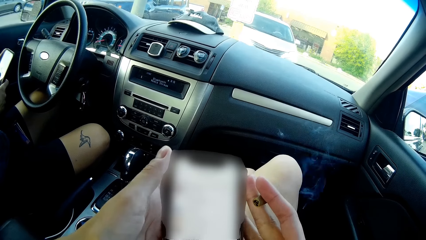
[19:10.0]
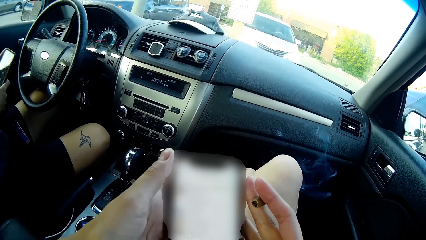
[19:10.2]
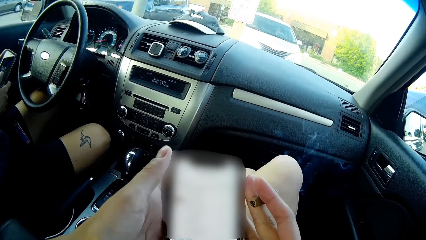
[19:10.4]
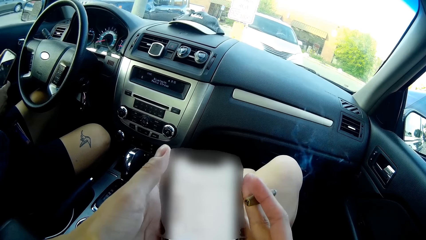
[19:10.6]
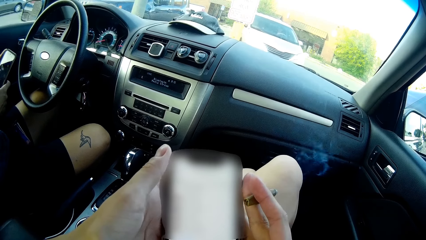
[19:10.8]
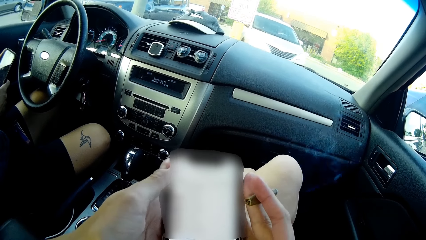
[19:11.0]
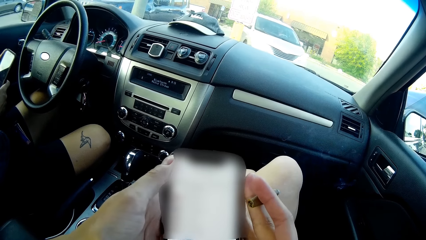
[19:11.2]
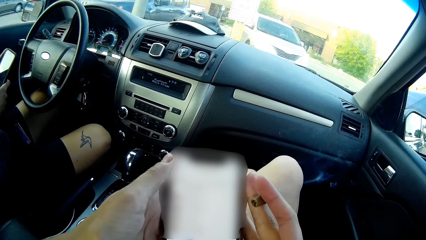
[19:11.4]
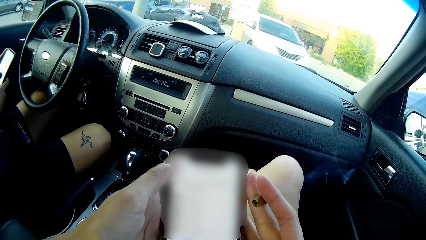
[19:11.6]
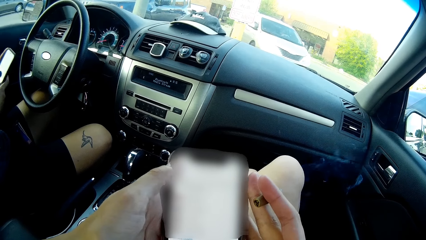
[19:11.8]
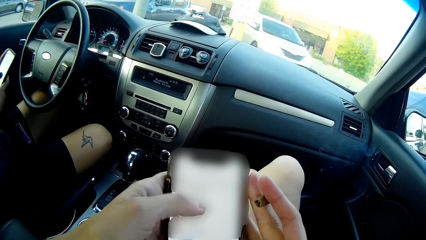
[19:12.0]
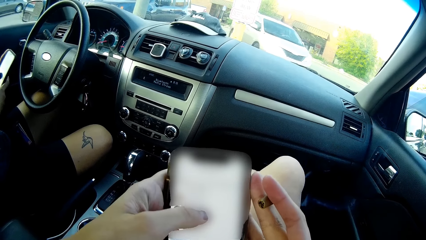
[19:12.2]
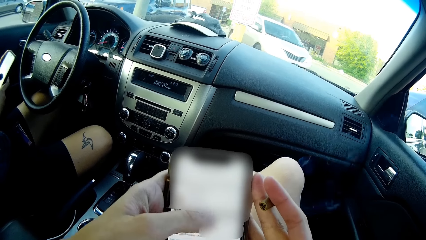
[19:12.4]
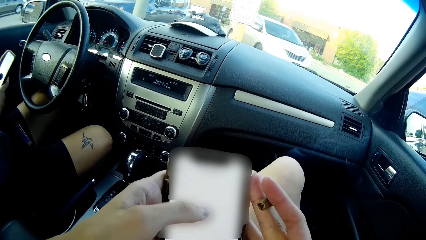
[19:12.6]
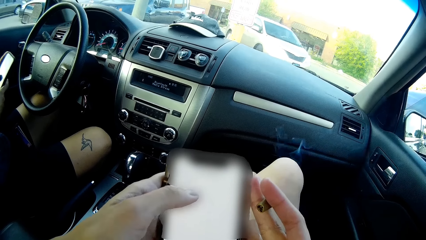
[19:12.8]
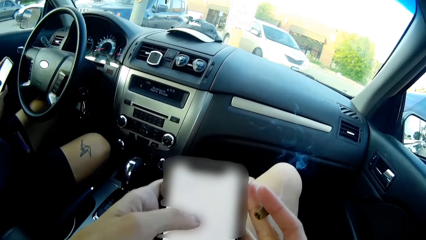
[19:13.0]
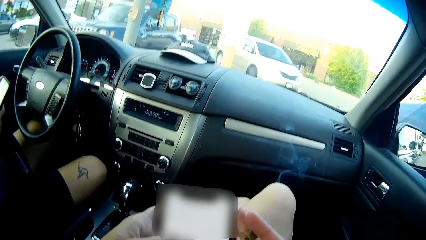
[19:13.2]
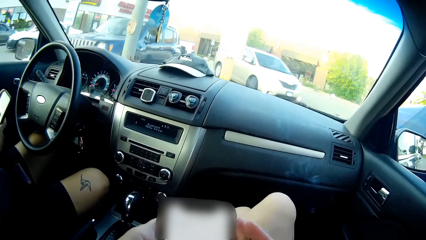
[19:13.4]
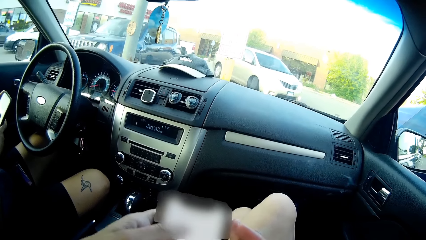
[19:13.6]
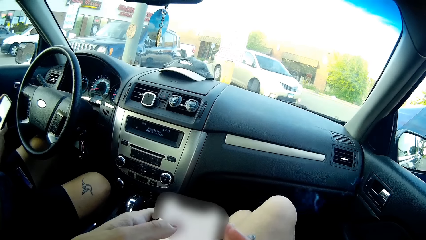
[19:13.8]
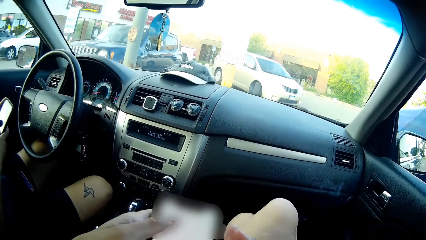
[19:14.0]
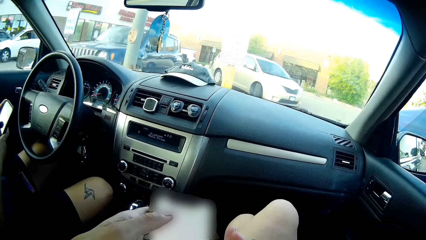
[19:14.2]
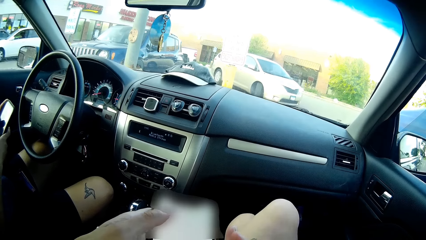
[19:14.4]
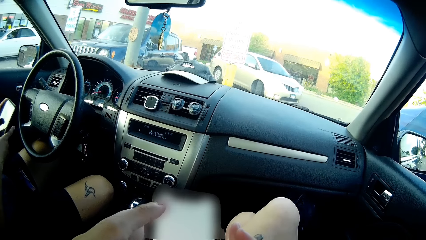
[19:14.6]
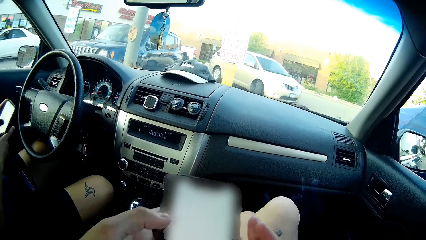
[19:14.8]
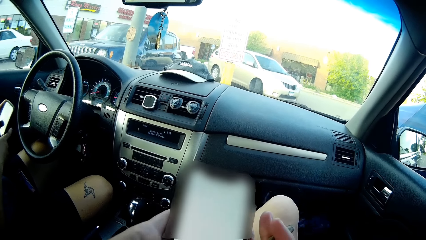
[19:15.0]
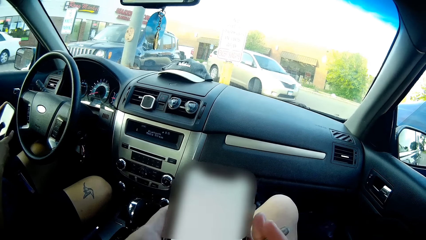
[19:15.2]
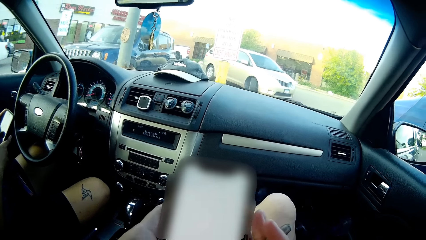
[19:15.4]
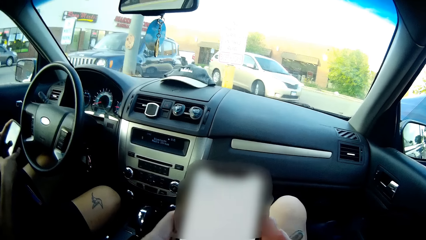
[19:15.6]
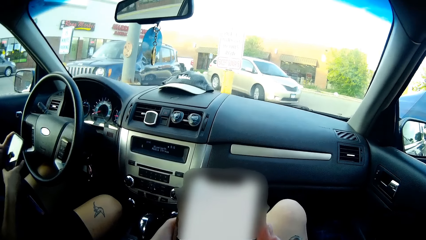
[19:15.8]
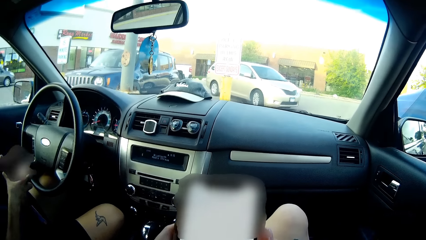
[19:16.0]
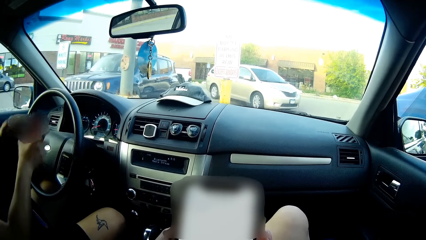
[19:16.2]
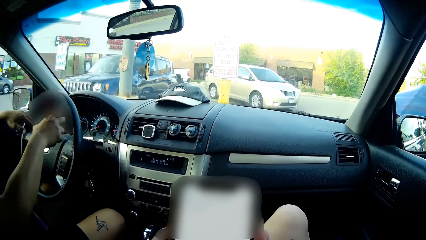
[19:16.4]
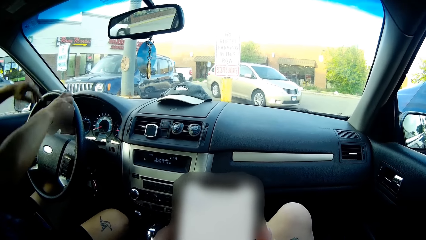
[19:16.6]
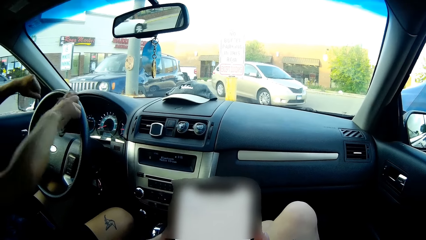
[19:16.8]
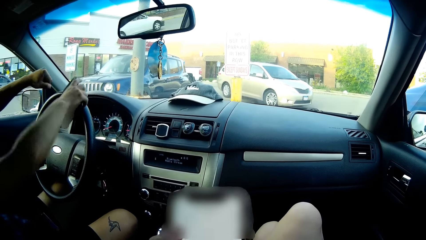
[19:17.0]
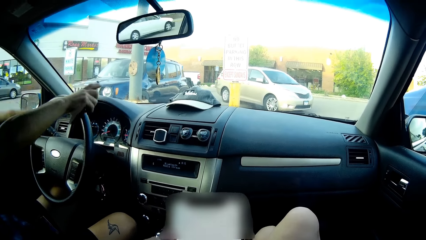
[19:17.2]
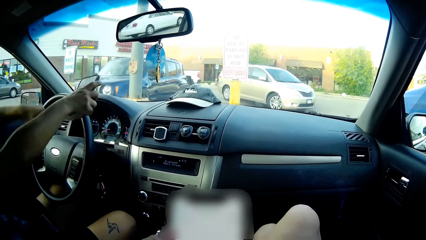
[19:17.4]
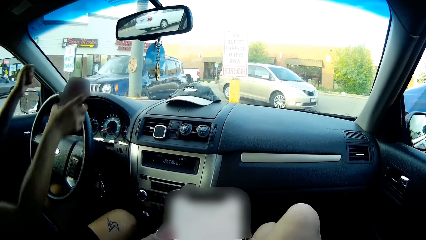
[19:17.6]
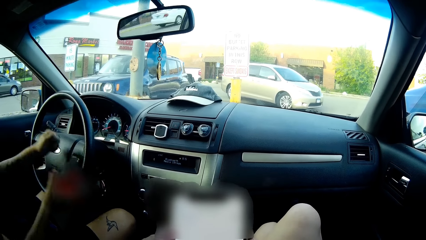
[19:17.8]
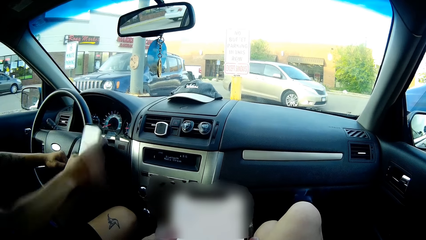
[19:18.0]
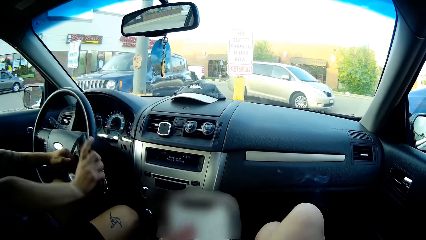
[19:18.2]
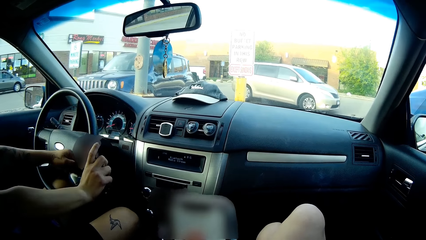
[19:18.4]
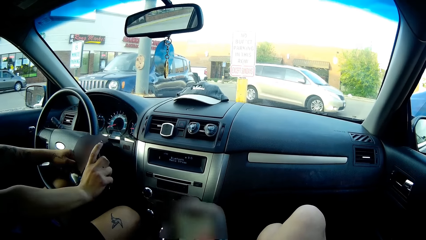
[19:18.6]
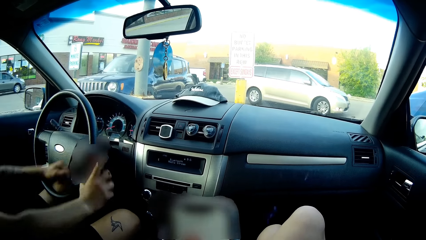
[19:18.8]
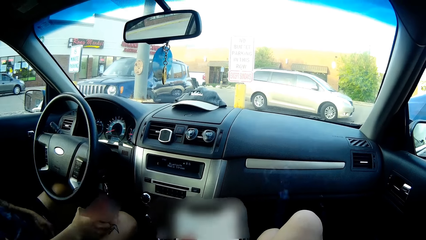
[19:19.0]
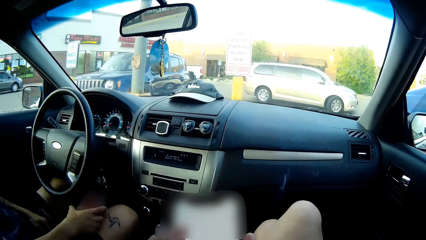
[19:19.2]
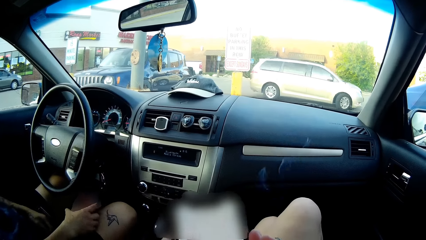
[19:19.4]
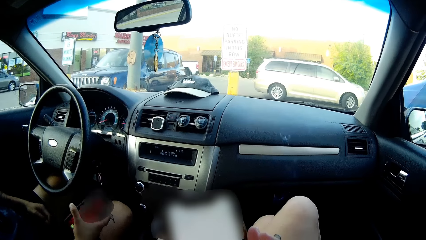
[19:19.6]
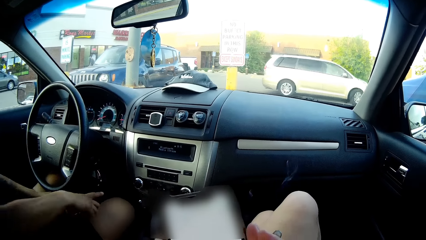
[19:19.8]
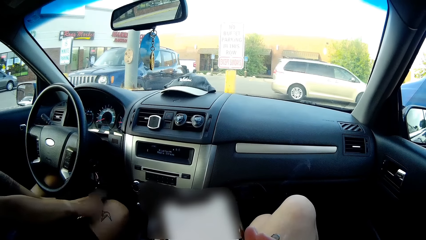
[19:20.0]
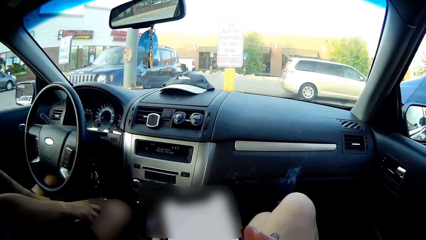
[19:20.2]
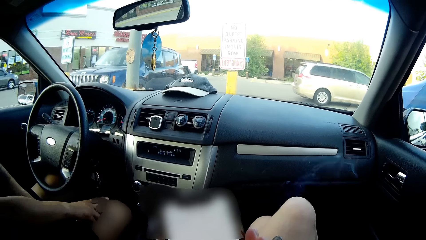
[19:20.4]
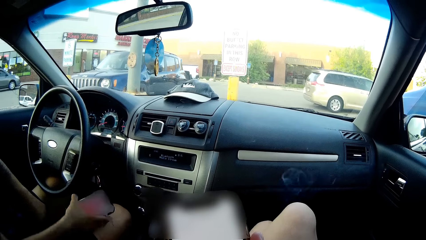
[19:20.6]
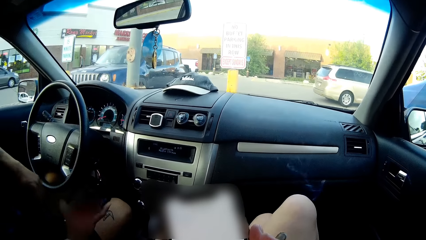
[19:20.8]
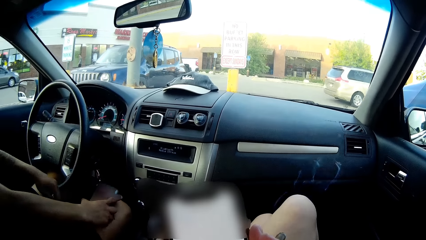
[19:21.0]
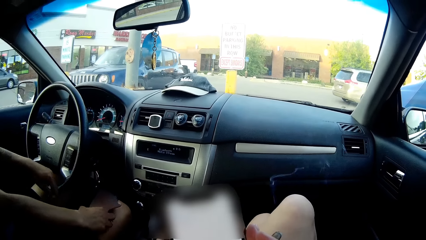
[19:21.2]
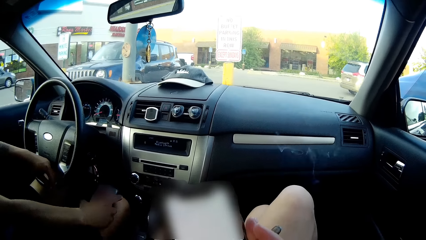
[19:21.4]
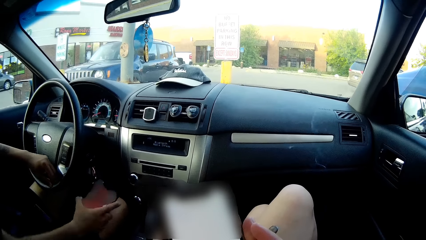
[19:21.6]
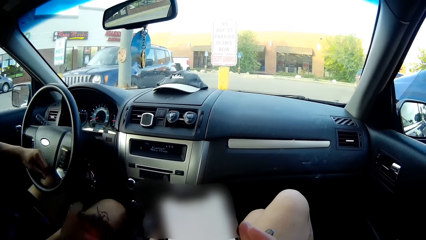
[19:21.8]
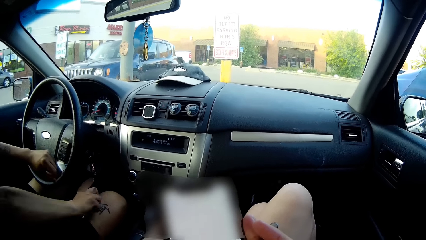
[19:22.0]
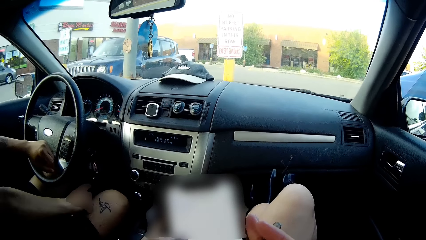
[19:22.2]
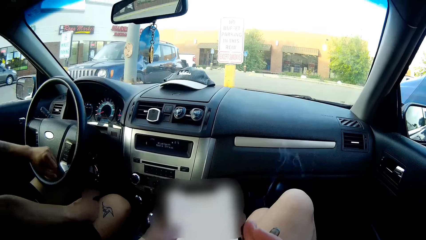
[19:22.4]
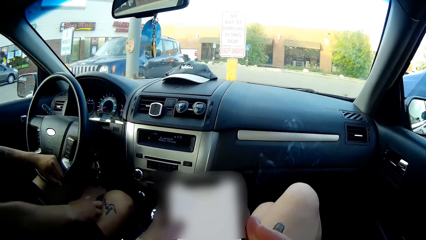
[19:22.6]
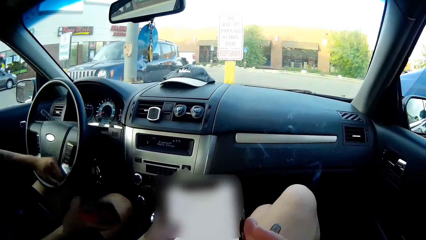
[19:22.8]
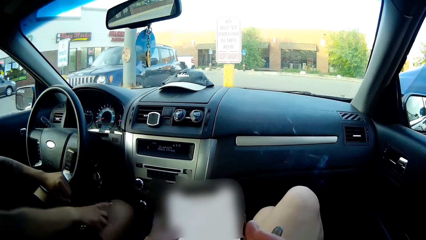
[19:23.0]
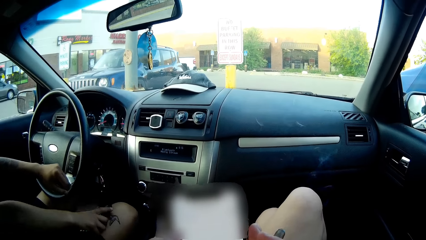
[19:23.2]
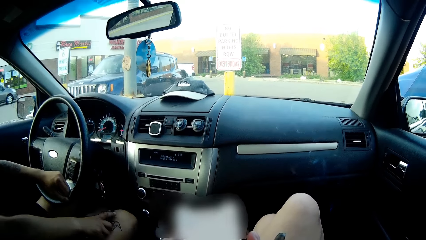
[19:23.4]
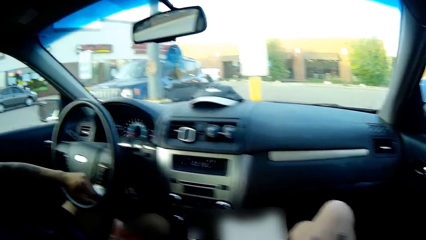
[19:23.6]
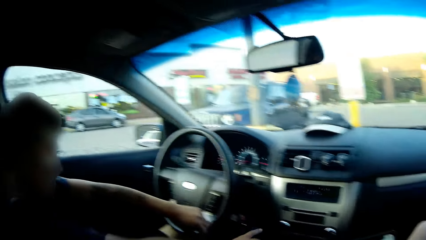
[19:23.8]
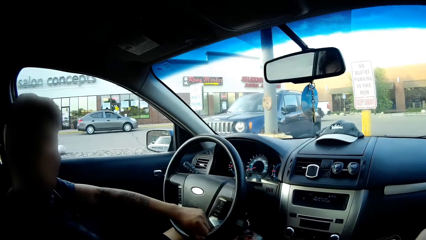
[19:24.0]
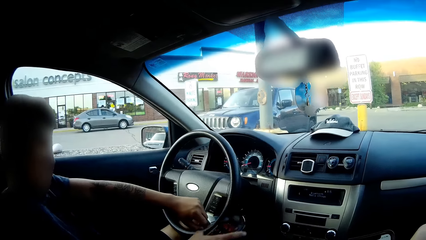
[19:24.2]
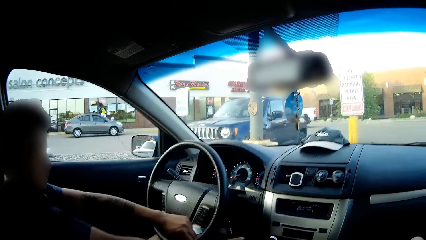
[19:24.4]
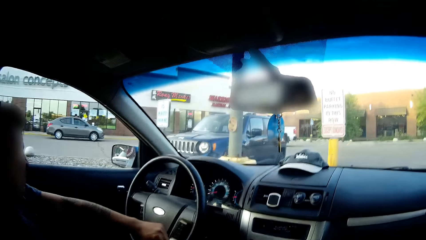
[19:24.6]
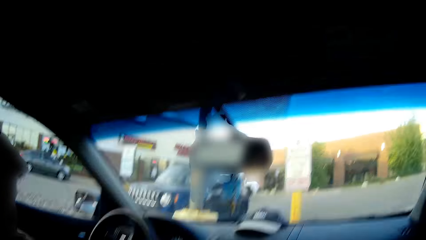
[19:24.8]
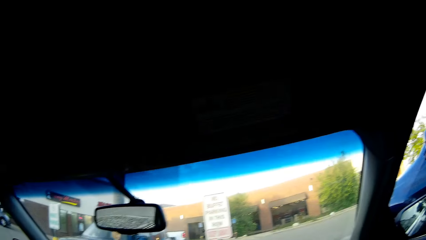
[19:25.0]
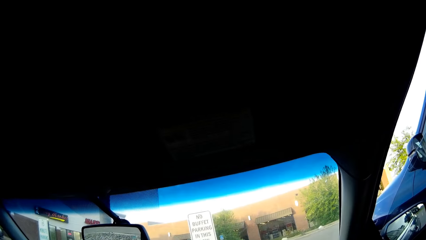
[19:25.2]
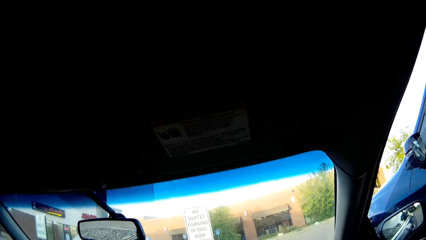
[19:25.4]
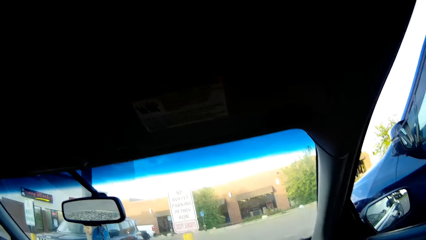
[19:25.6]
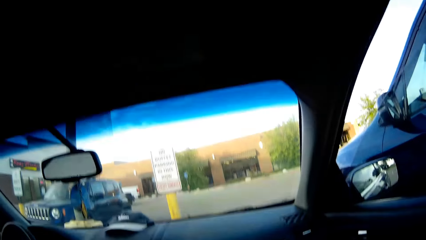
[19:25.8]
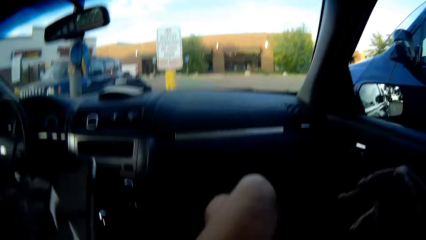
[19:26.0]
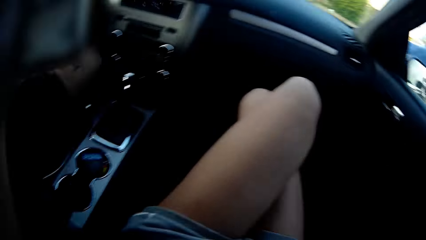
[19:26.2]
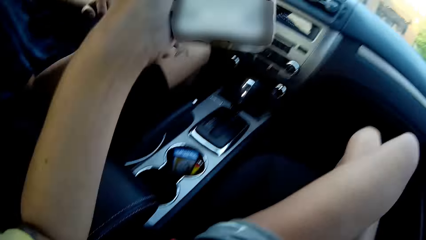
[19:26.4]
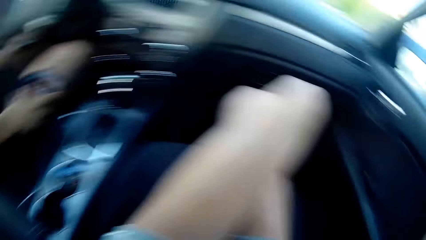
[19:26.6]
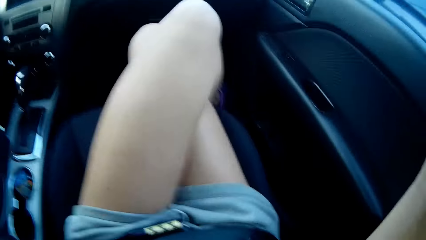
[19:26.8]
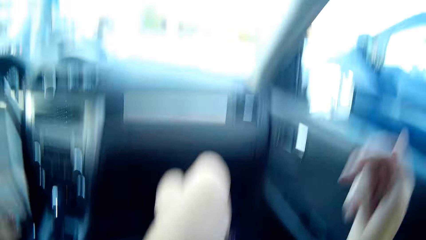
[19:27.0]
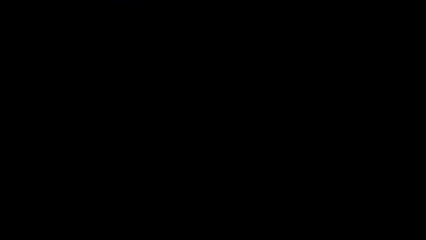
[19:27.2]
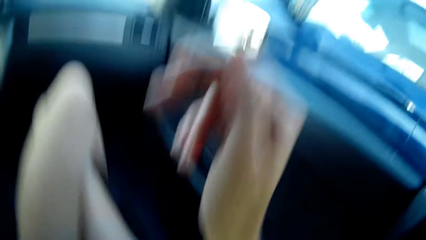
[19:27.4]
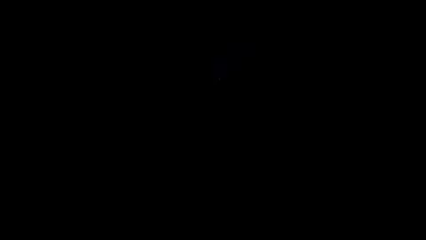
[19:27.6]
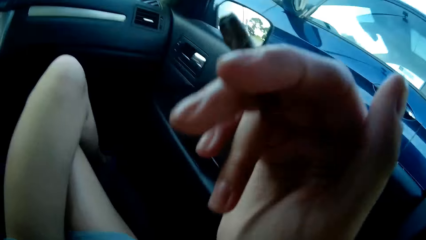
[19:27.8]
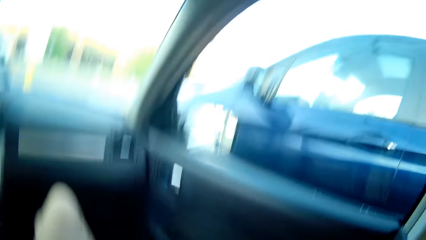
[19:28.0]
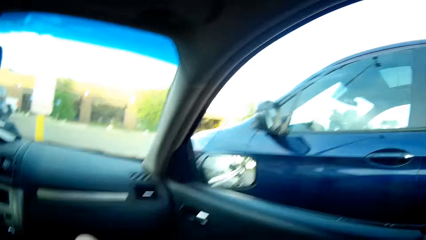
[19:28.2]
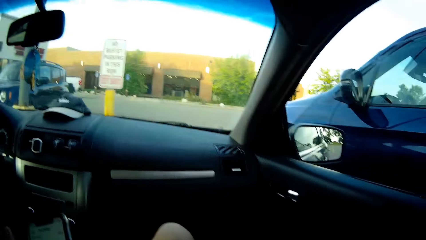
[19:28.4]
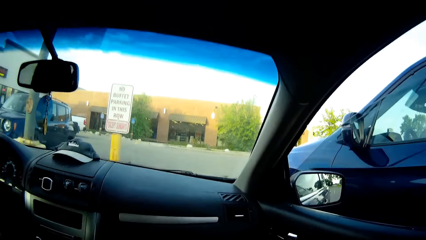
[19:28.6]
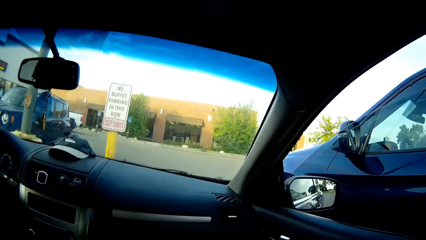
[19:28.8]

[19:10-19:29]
The man dances on the driver's seat.
